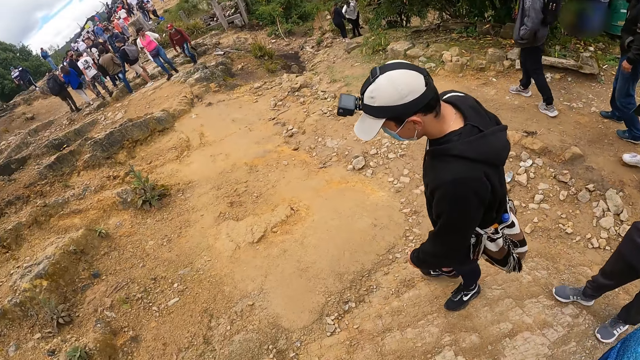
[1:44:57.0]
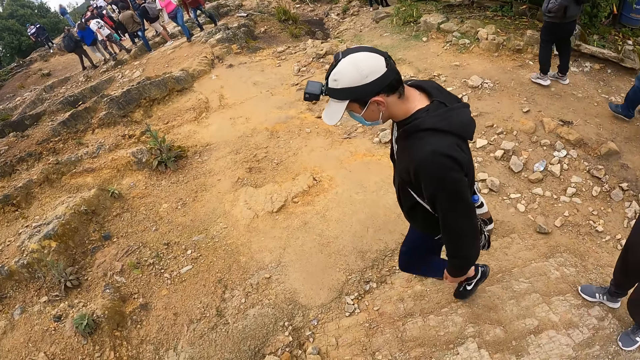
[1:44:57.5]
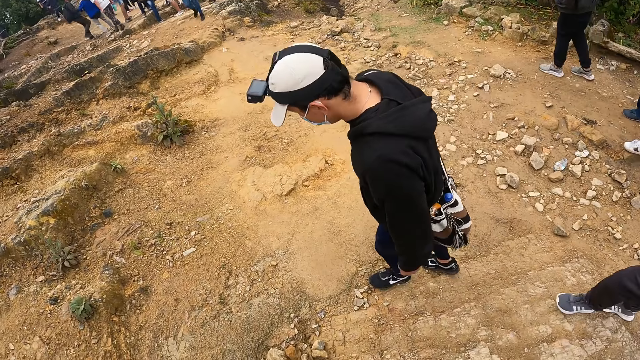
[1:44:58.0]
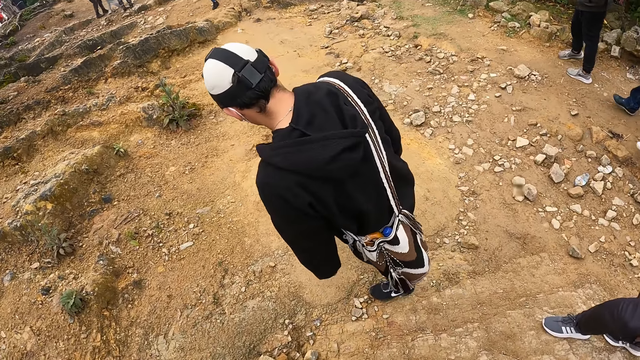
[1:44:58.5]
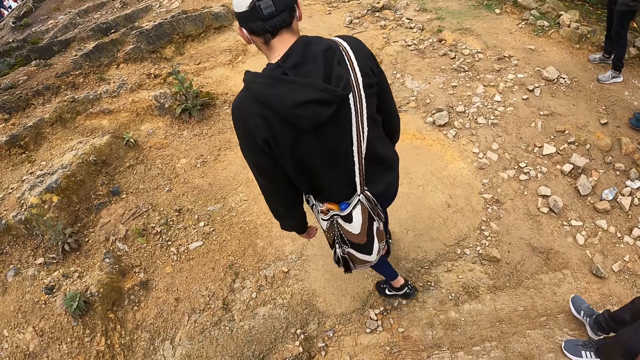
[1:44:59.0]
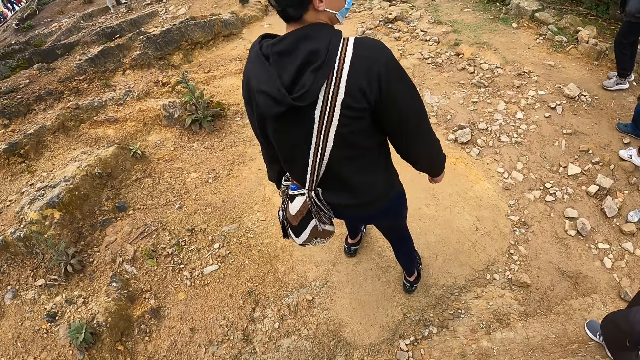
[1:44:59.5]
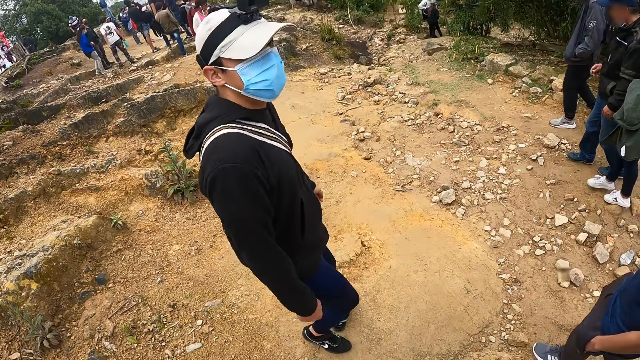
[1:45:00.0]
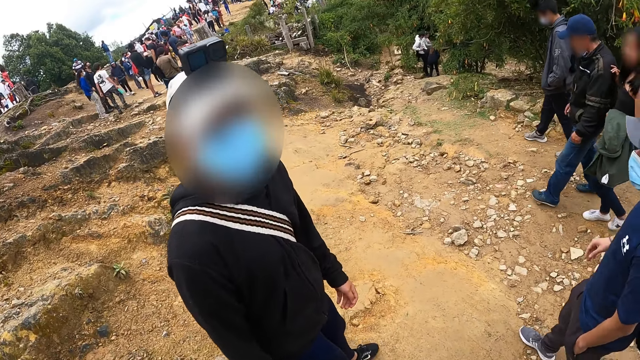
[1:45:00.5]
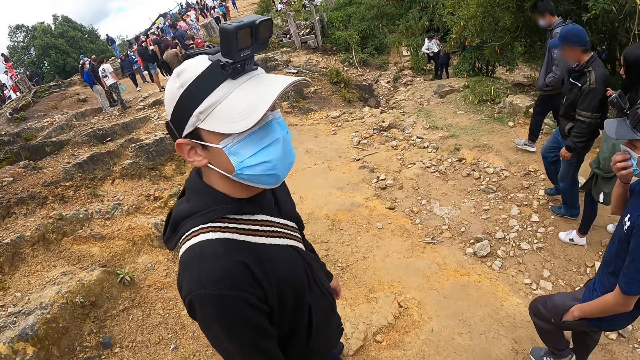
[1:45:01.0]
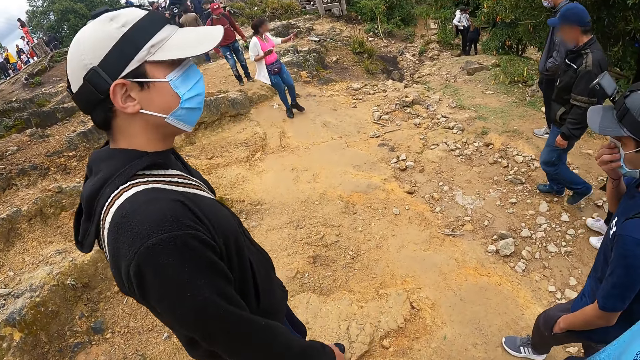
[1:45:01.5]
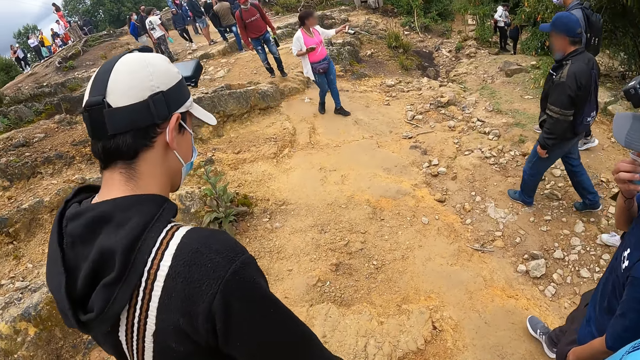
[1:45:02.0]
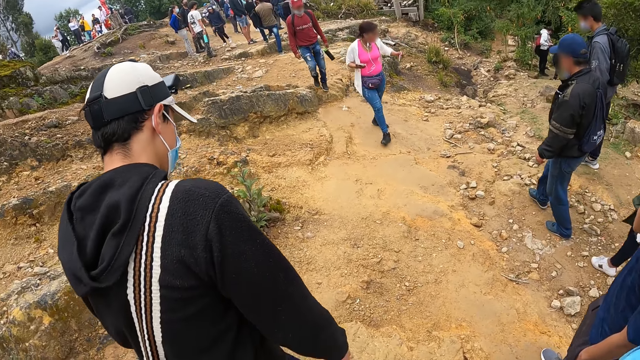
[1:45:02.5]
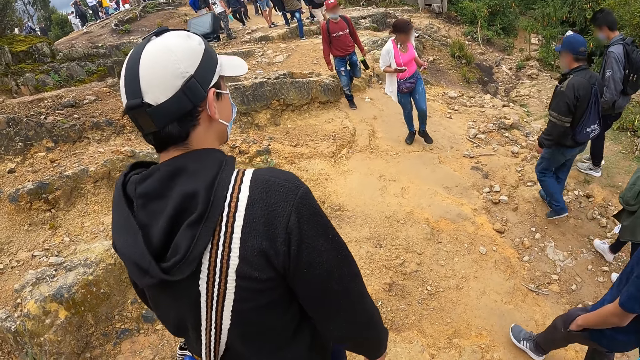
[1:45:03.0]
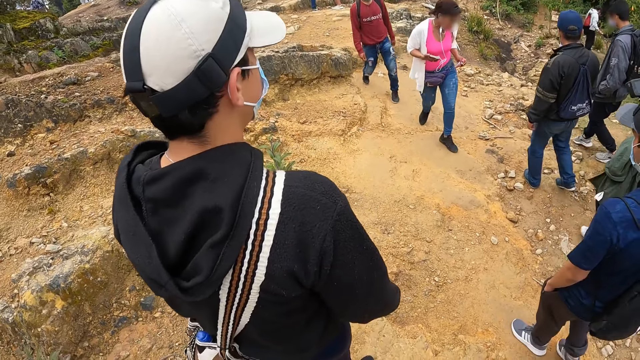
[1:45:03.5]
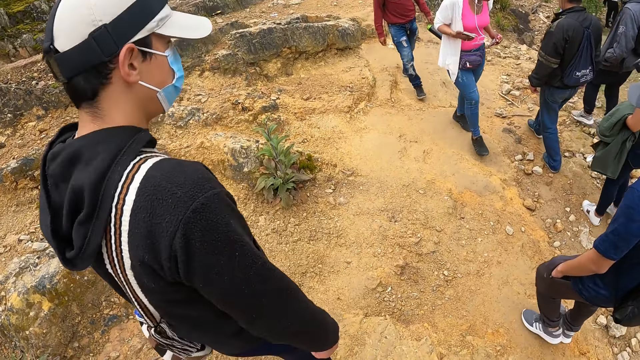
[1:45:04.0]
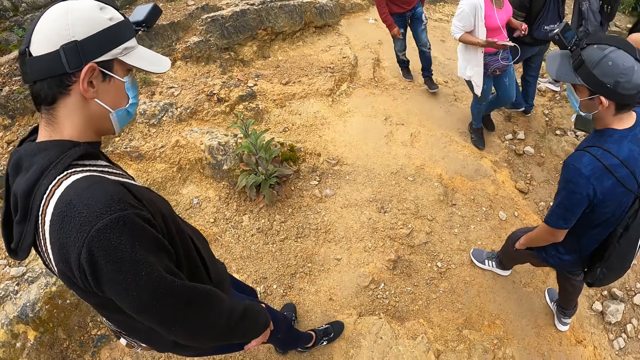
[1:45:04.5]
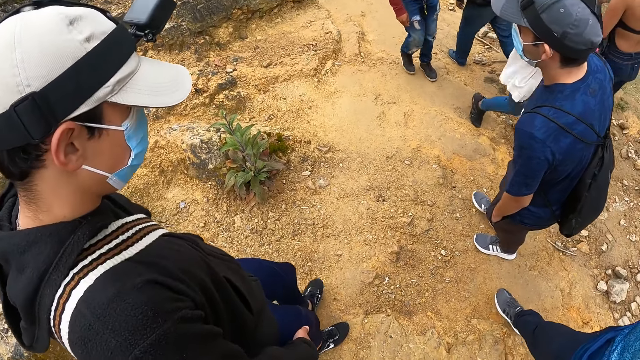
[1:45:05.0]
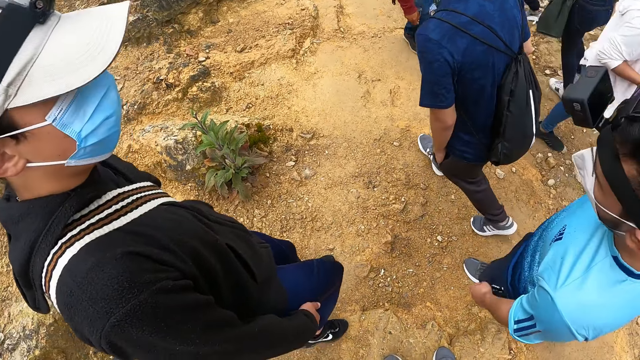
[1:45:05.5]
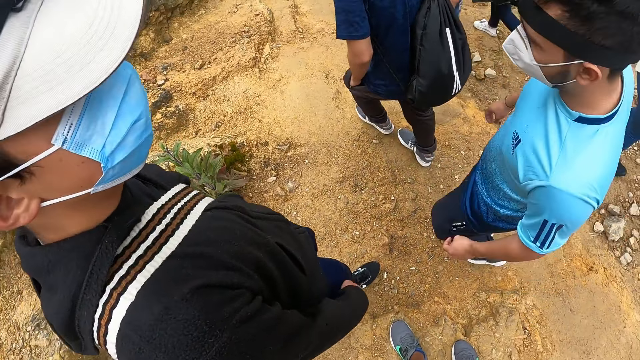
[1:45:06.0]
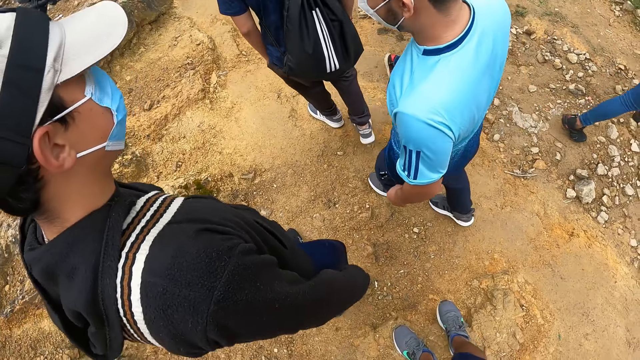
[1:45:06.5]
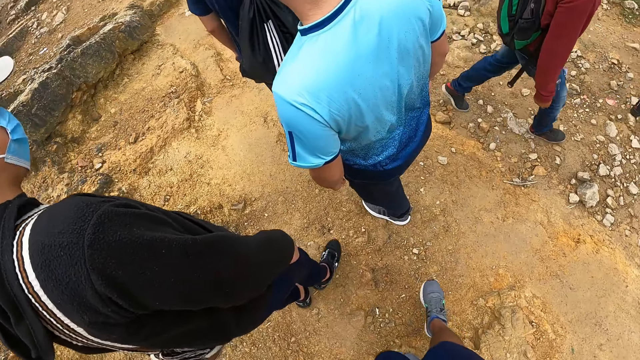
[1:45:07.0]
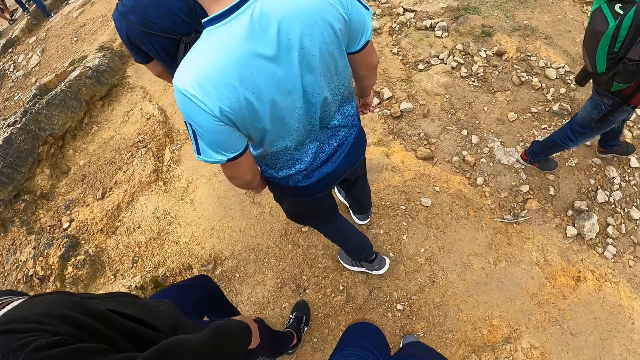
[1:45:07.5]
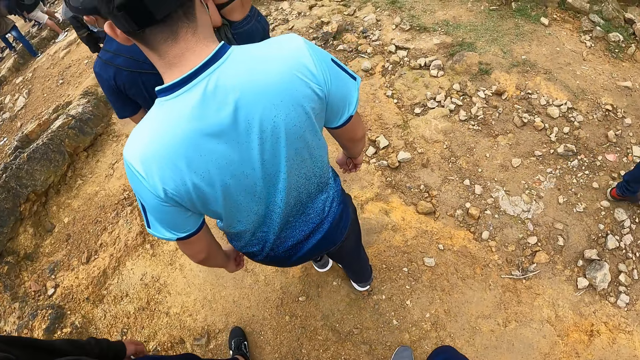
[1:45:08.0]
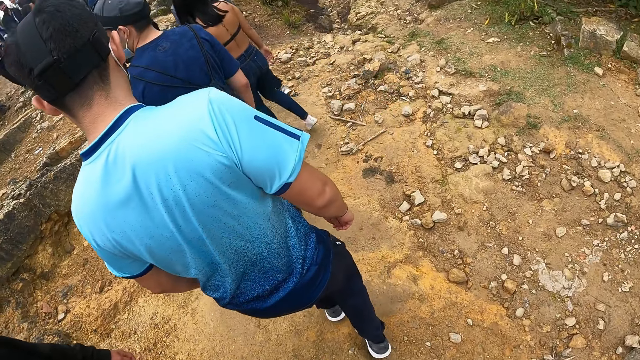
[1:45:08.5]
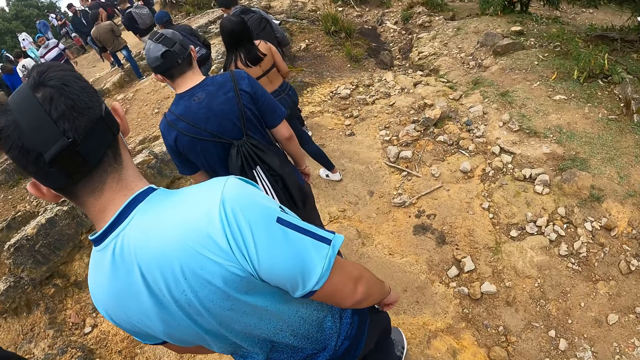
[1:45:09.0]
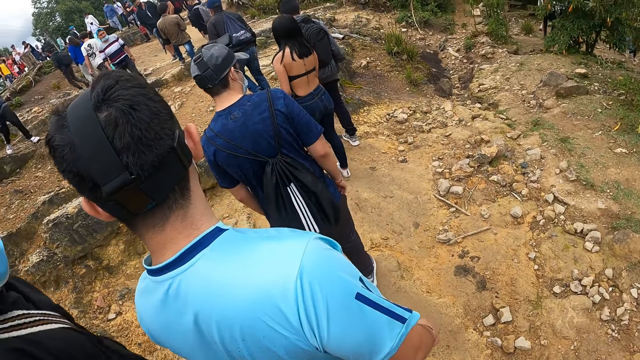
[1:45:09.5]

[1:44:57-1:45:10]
The camera wearer walks around the compound with the team. They look at a man. The man adjusts a face mask on his face with his right hand. The camera wearer converses with the man. They look at the man. They walk around the compound with the team.

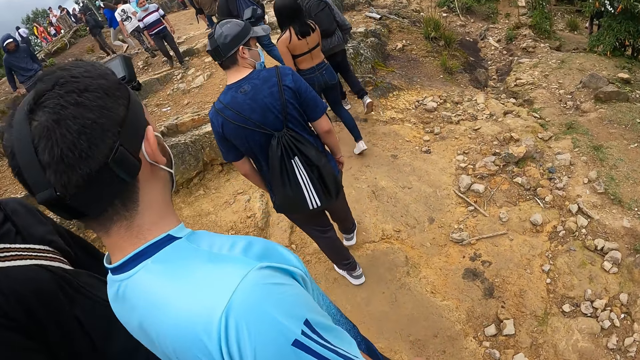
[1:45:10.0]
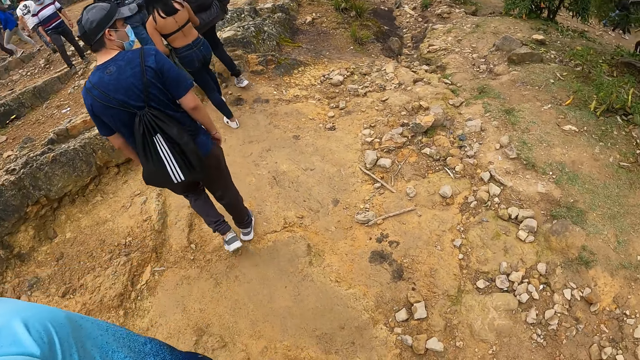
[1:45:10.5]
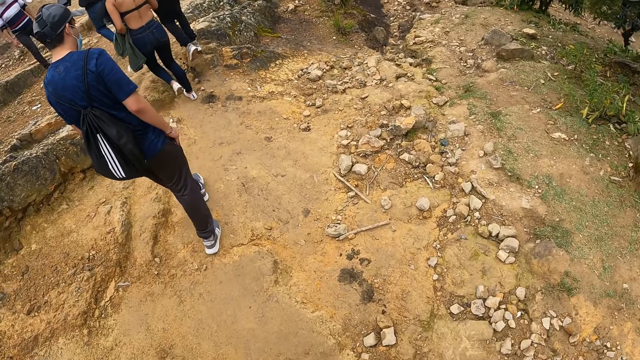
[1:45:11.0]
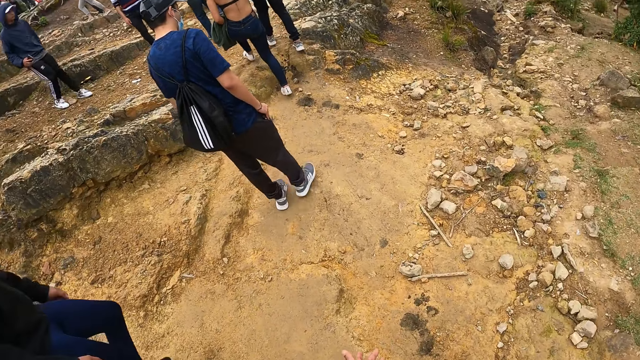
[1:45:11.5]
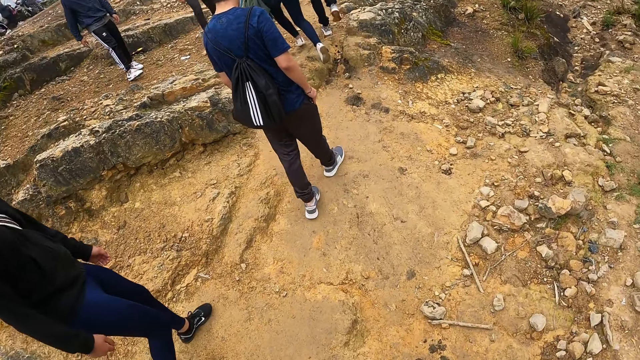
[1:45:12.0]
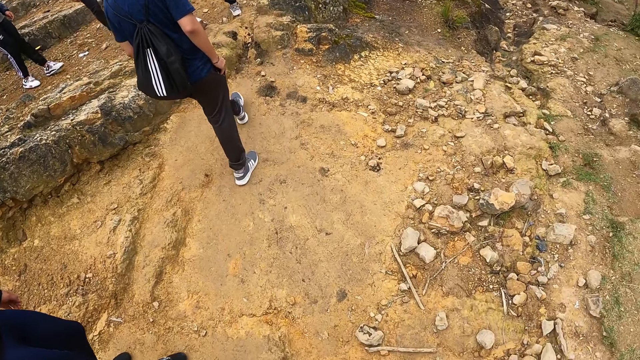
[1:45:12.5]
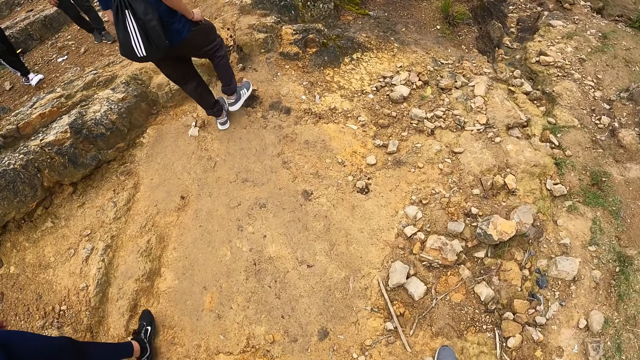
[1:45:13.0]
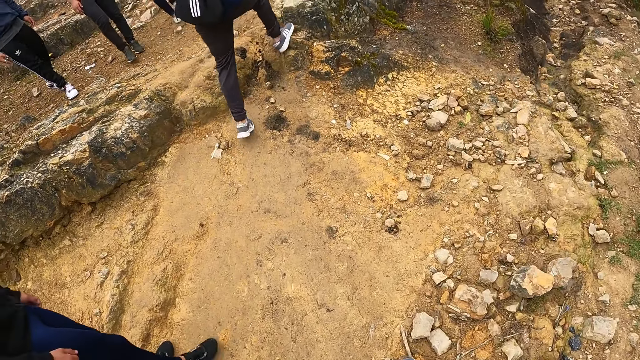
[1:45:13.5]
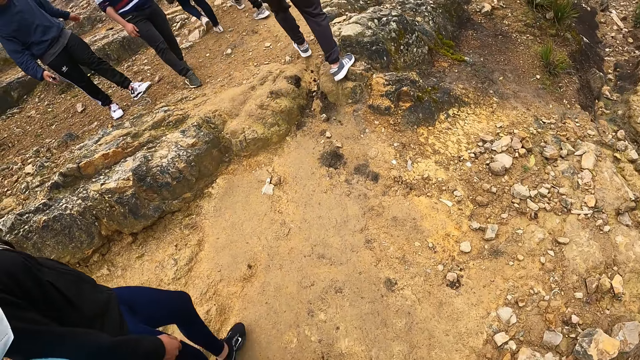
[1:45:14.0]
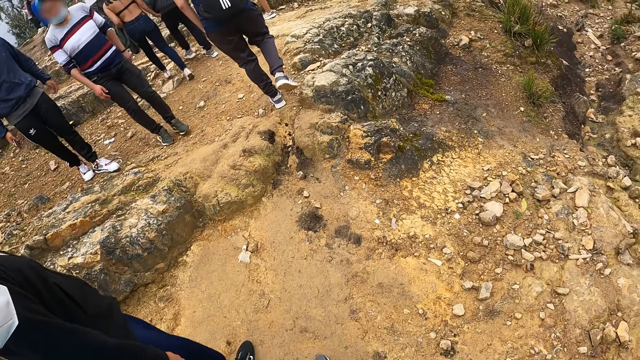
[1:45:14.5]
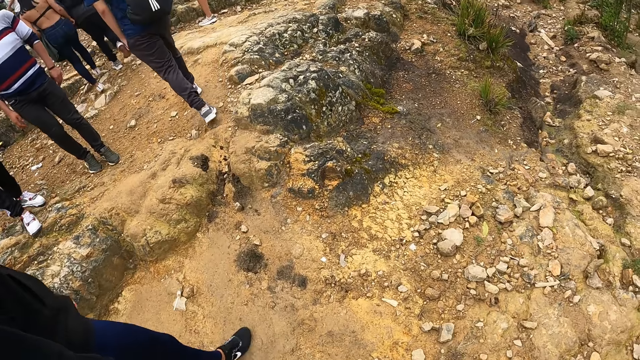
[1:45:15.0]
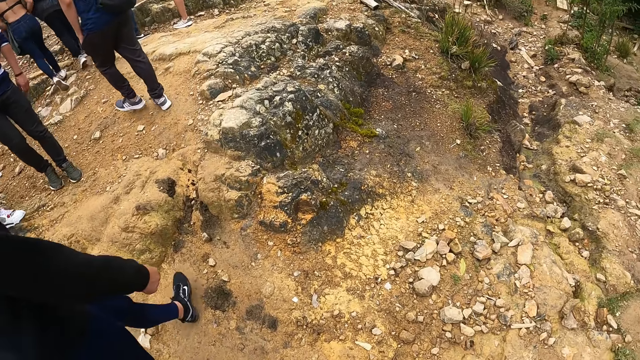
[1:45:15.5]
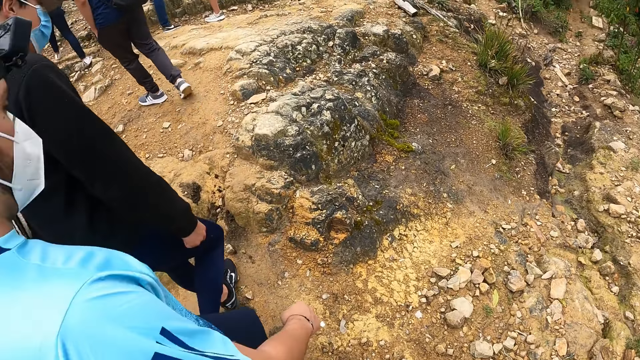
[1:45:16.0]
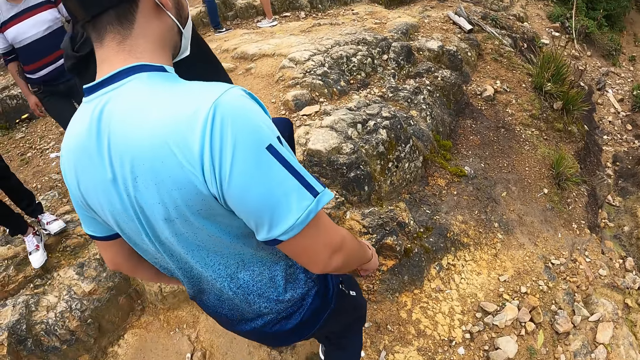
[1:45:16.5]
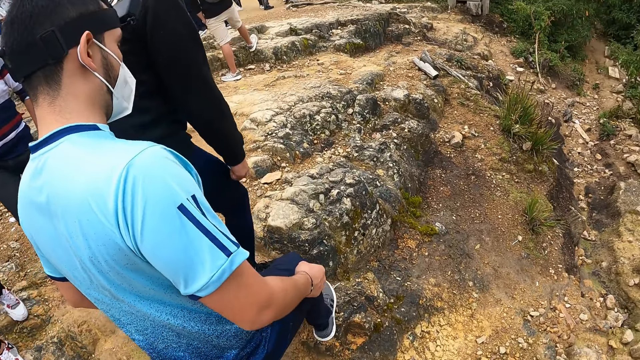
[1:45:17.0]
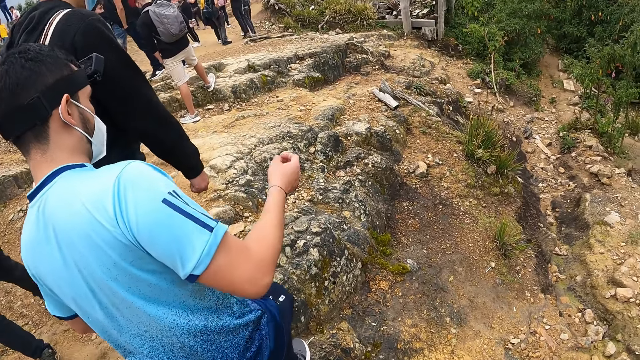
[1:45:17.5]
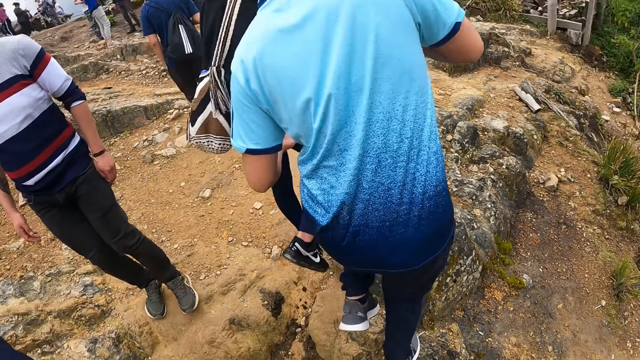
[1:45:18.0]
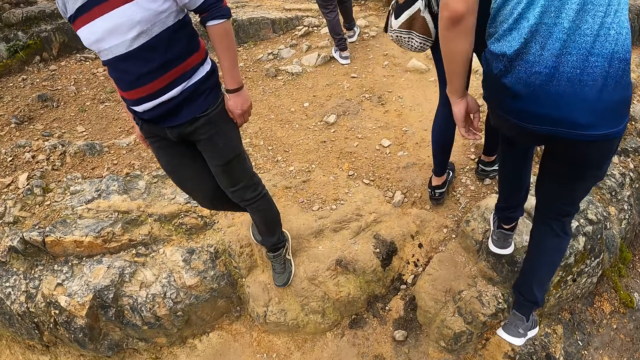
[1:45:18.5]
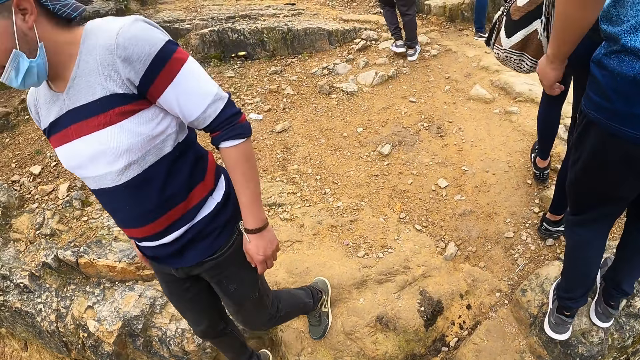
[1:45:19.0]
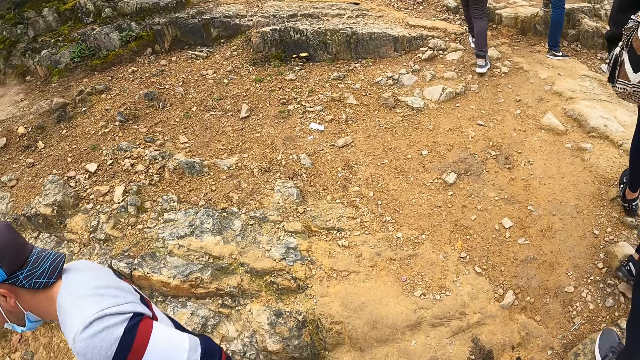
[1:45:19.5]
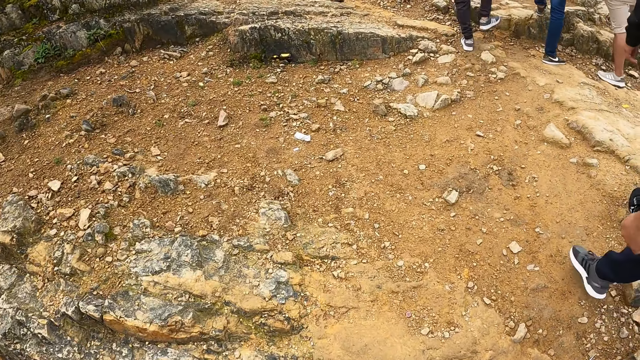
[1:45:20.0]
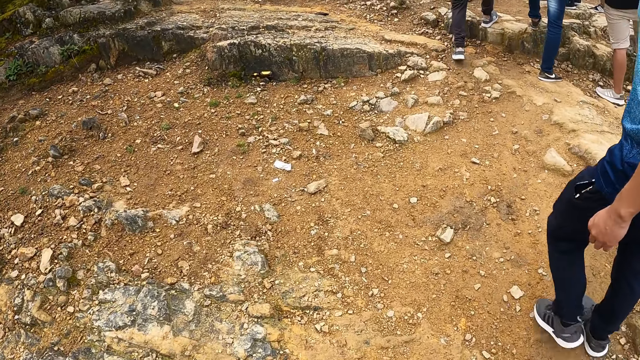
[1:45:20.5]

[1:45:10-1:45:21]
The camera wearer looks around the compound.
